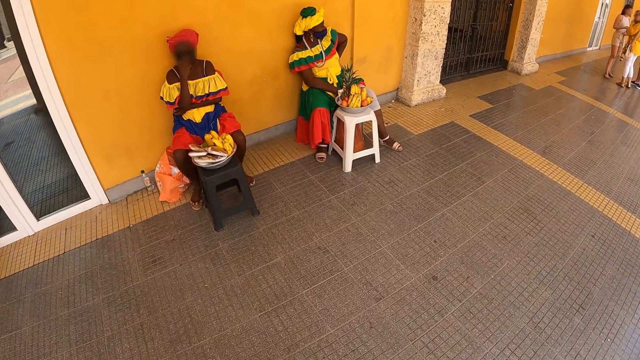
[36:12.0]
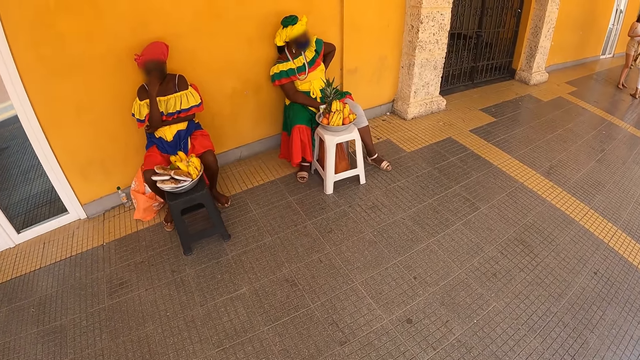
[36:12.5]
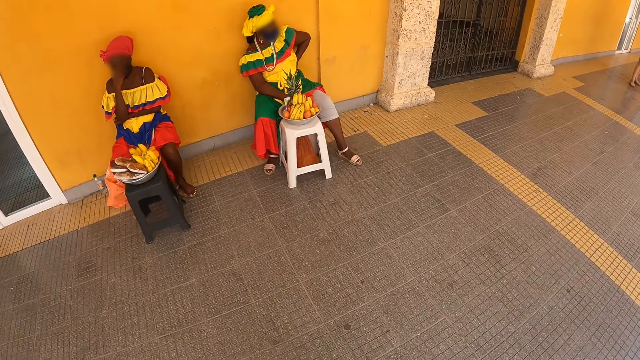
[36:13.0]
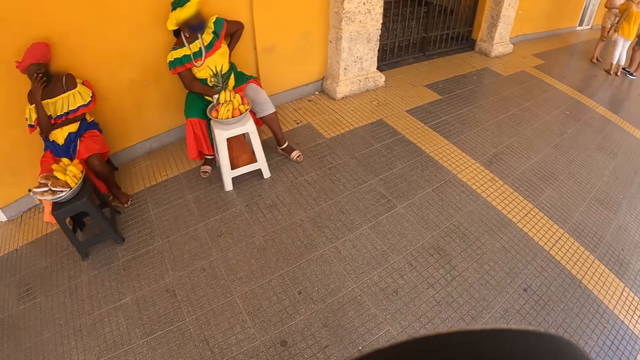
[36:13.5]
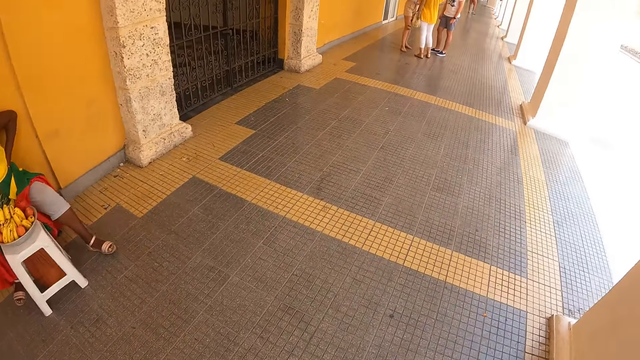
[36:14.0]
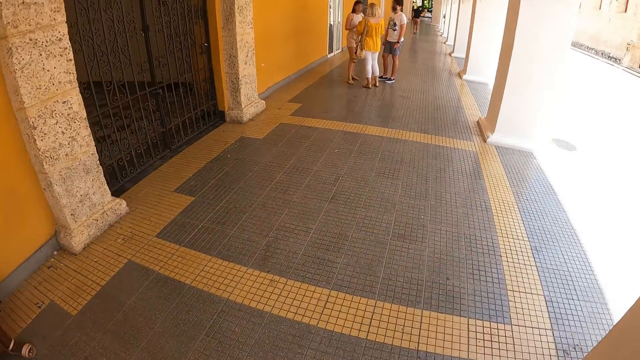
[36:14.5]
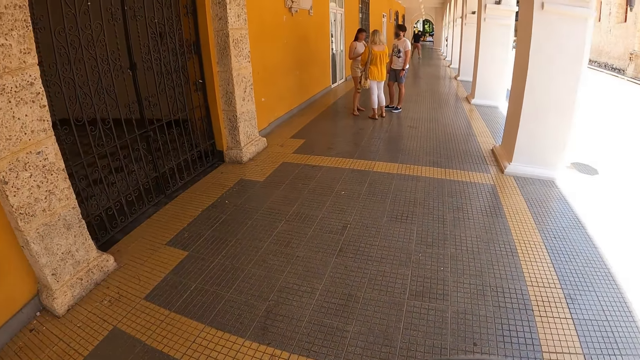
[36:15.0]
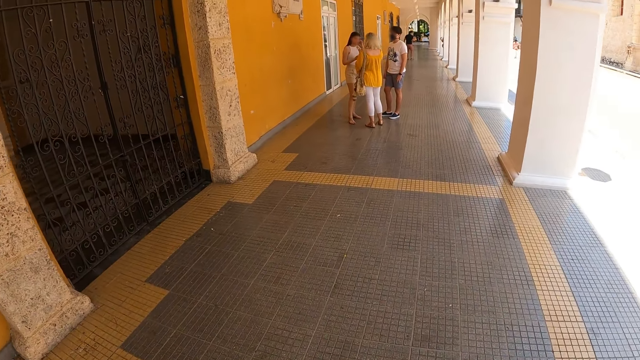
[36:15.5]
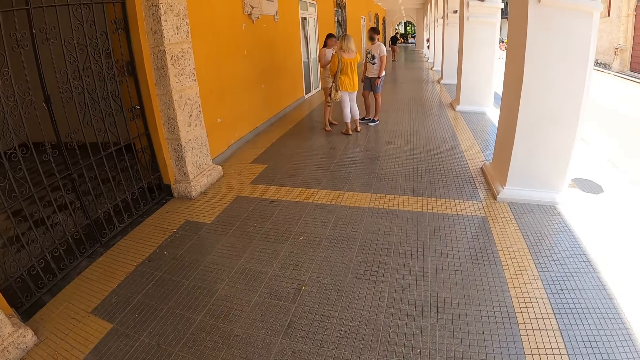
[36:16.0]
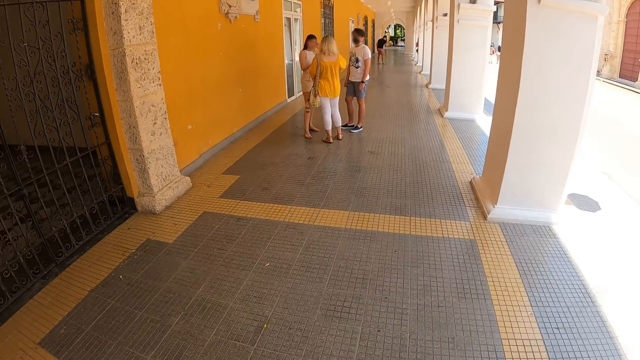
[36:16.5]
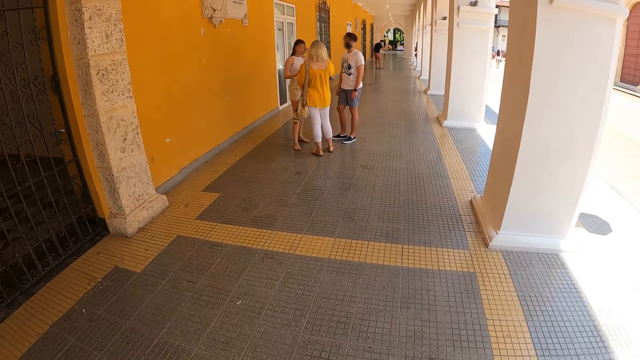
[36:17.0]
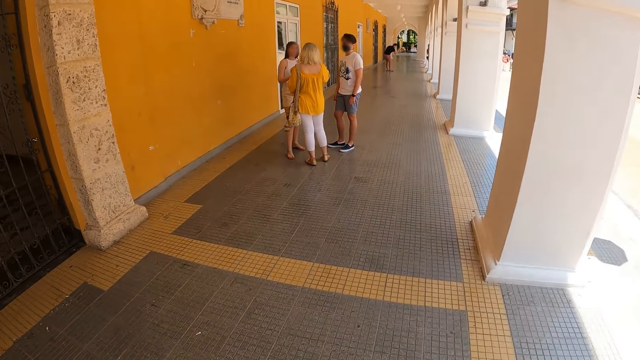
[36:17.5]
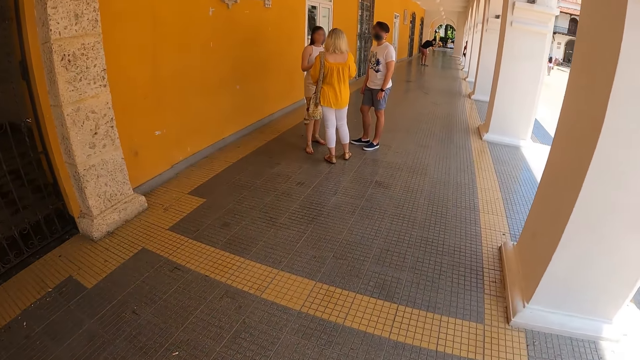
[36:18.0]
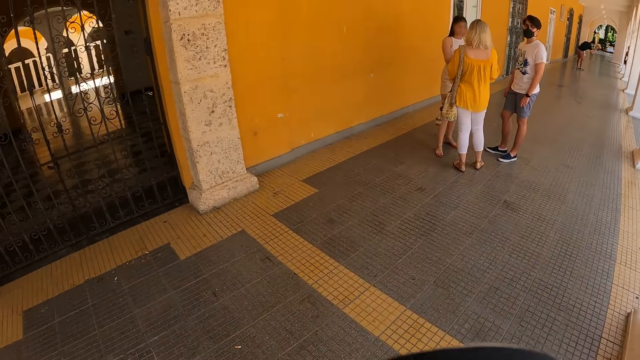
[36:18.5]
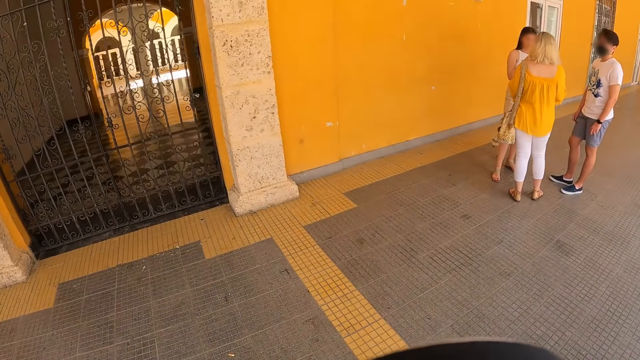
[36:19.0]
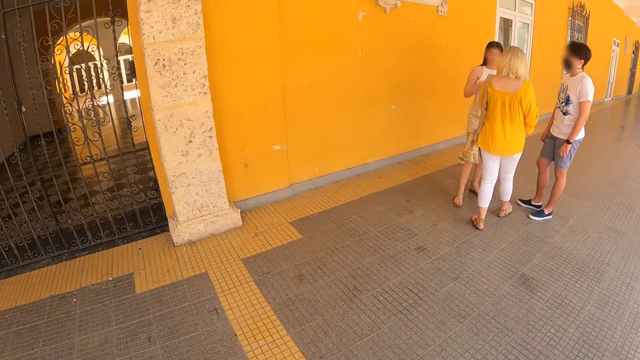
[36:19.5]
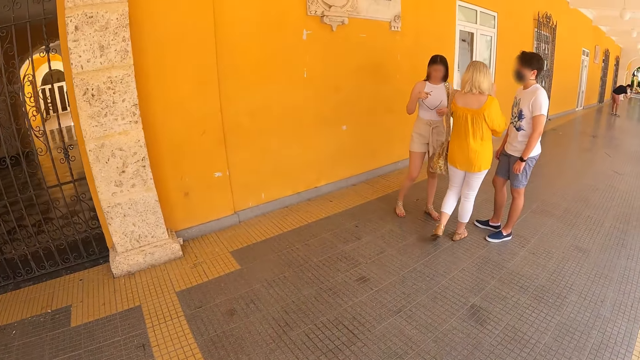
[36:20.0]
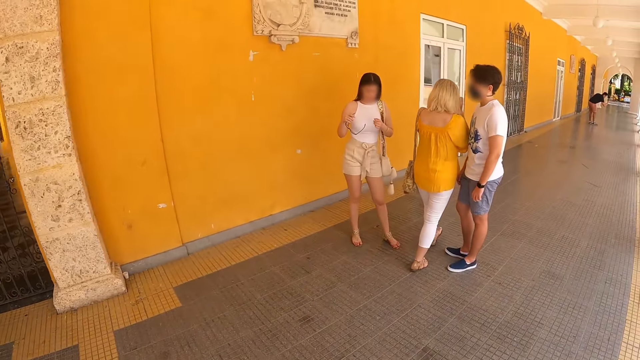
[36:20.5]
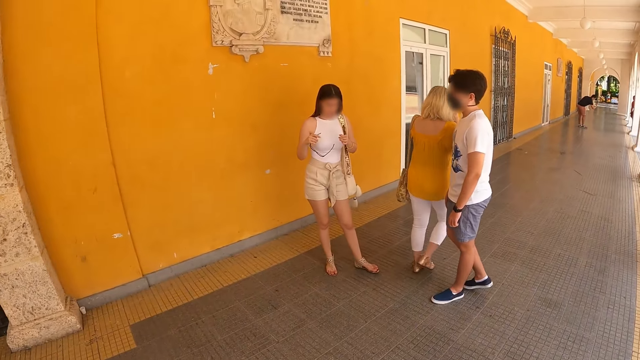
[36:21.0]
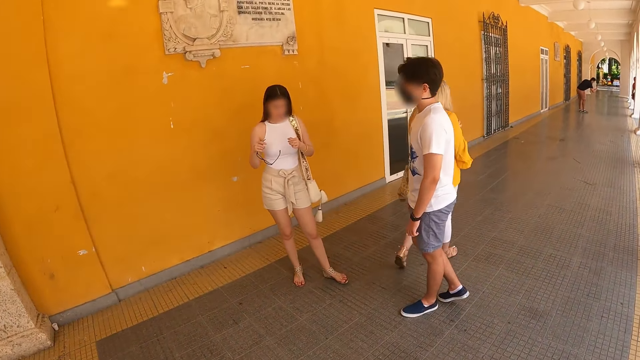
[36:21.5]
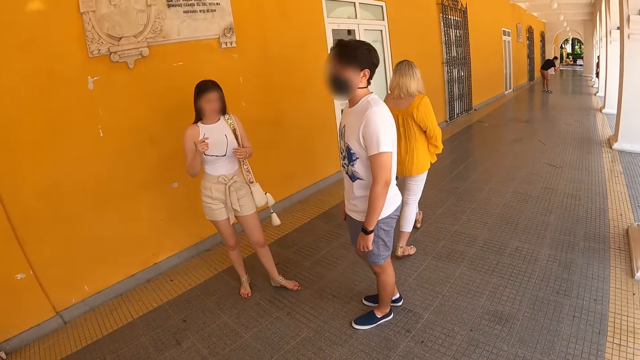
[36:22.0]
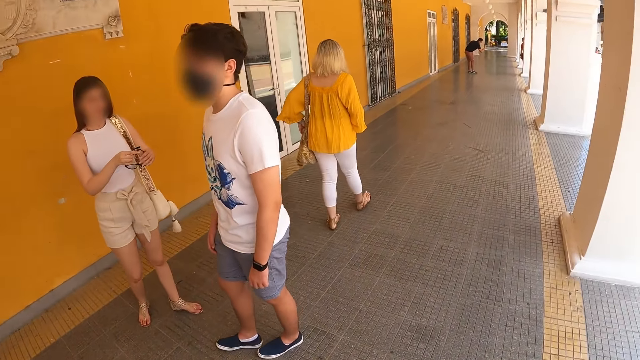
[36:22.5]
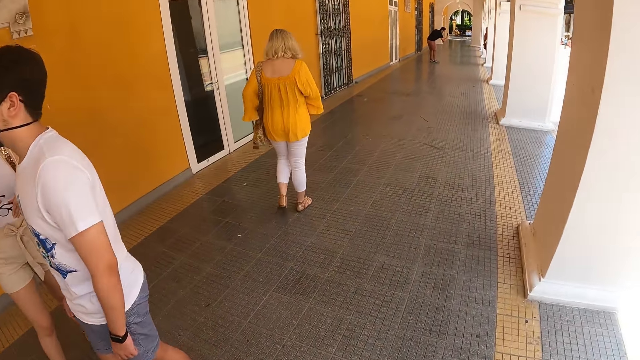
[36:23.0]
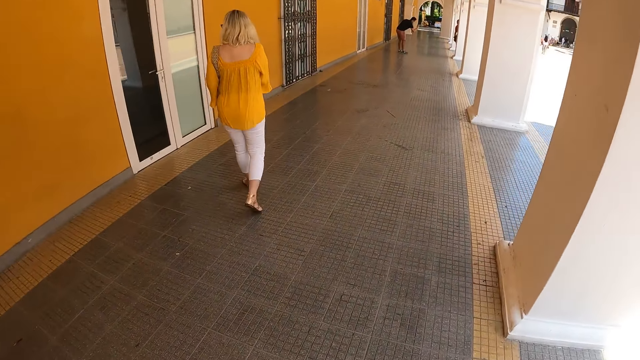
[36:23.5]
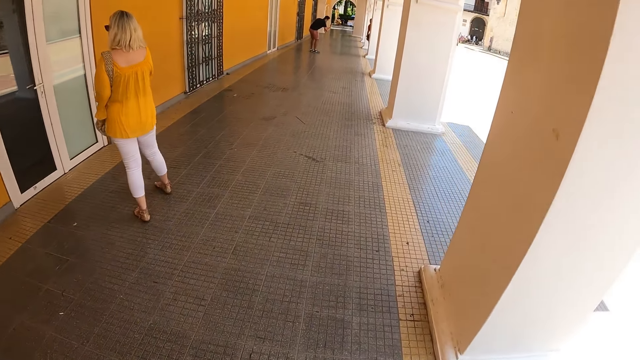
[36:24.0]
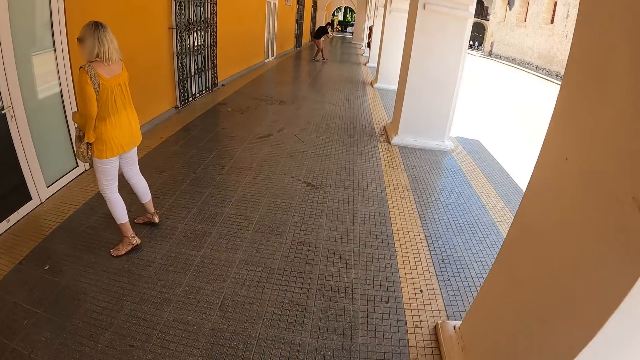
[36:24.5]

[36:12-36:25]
The camera wearer stares at the gate and walks around.

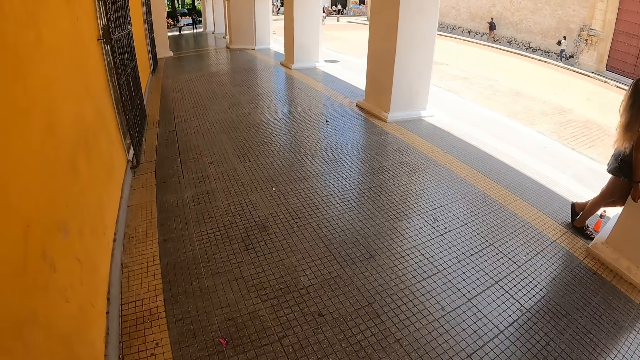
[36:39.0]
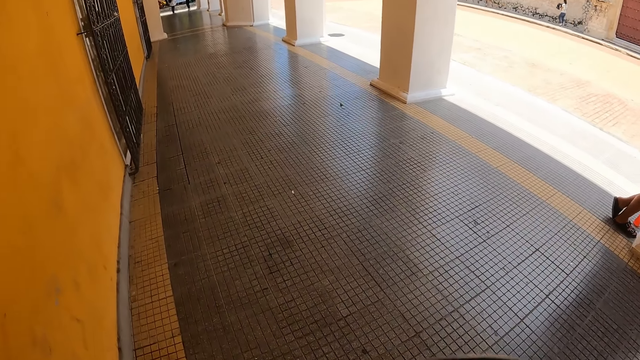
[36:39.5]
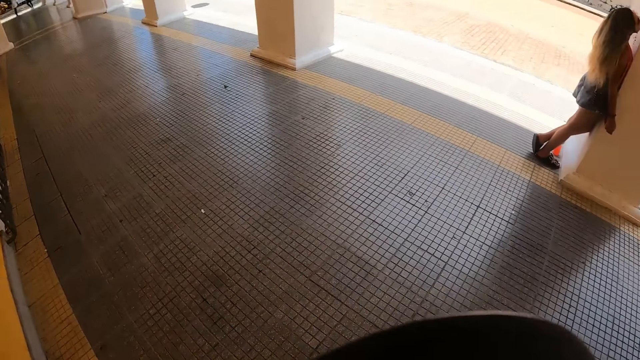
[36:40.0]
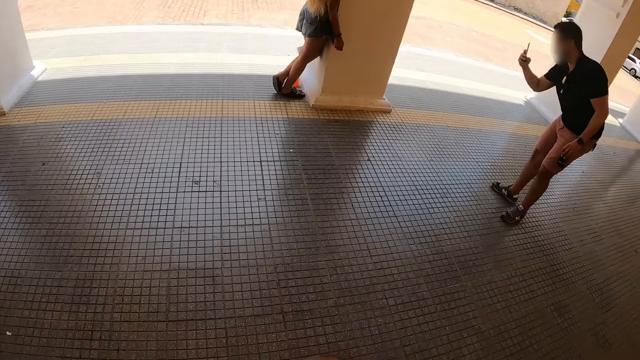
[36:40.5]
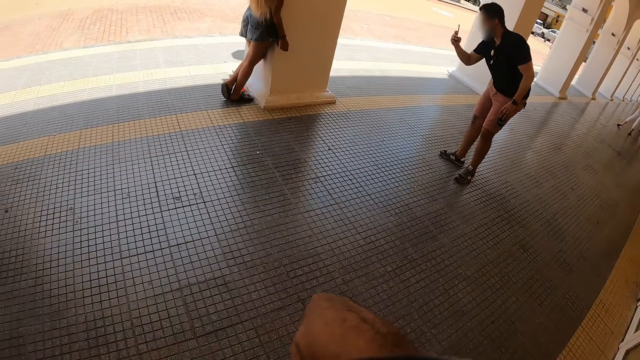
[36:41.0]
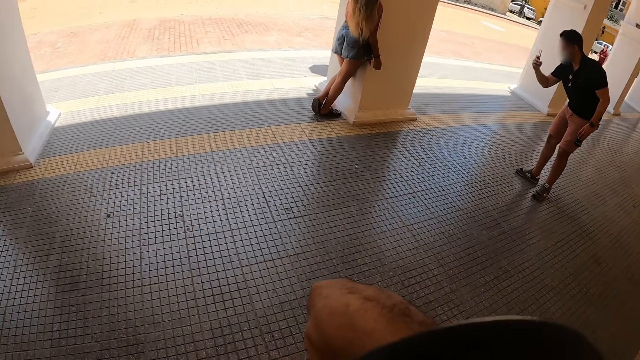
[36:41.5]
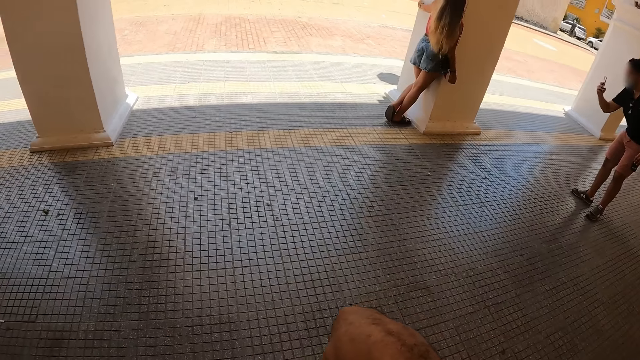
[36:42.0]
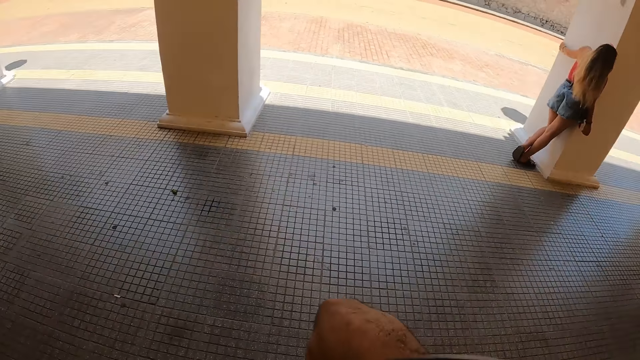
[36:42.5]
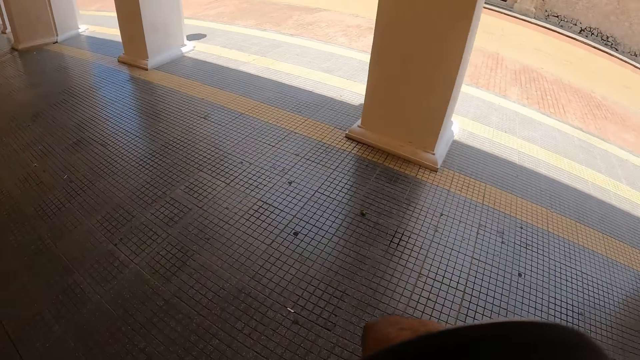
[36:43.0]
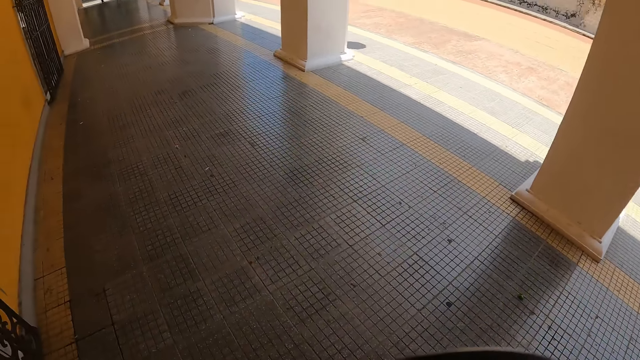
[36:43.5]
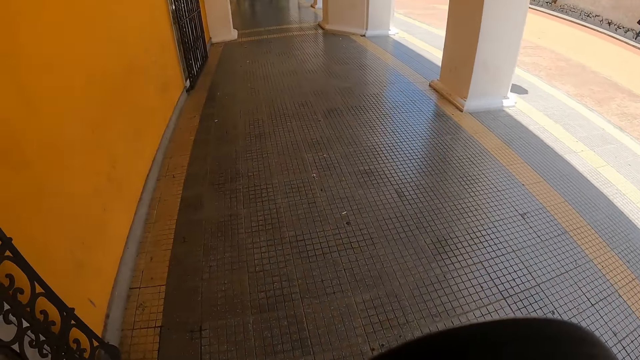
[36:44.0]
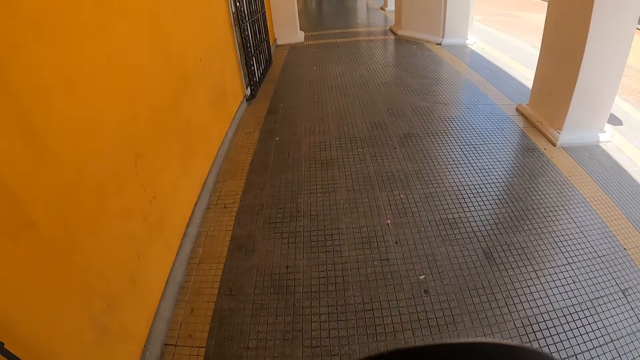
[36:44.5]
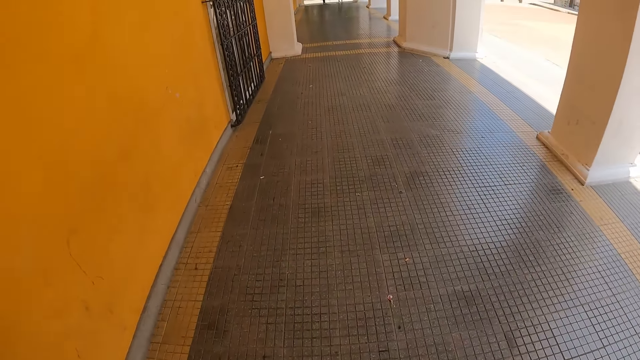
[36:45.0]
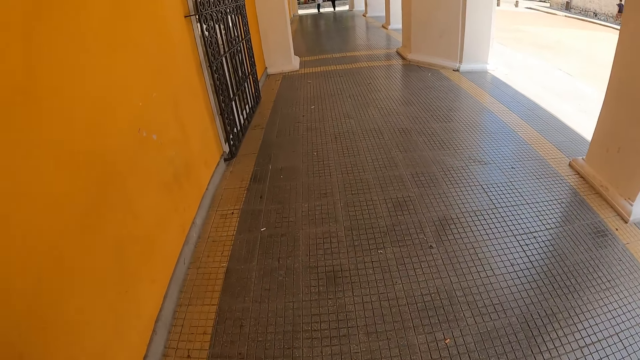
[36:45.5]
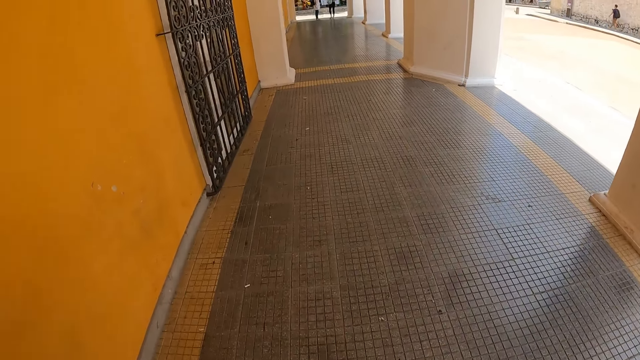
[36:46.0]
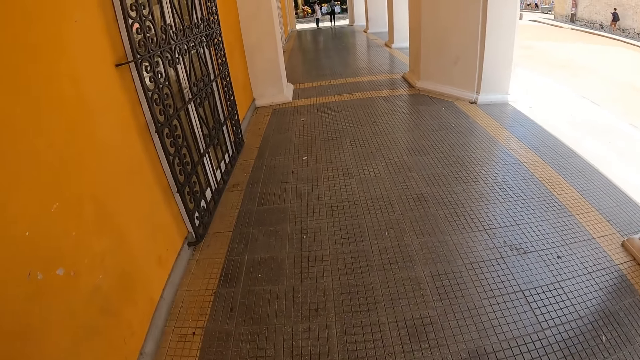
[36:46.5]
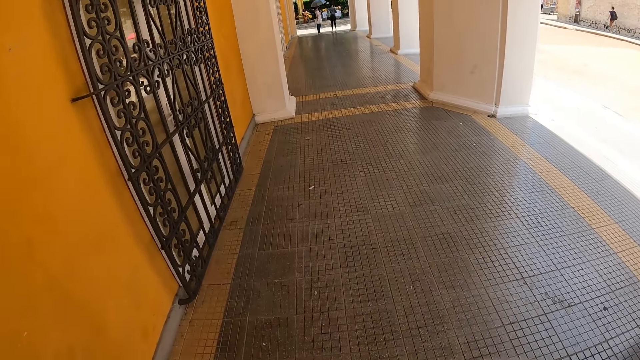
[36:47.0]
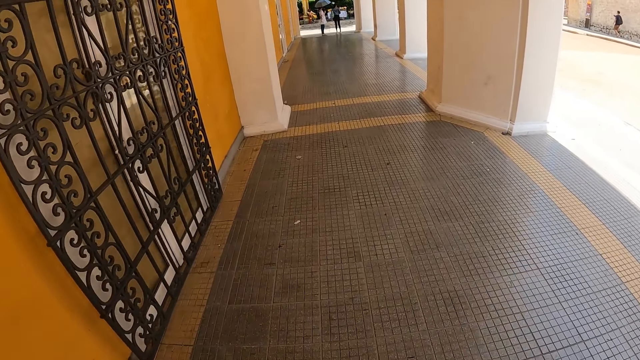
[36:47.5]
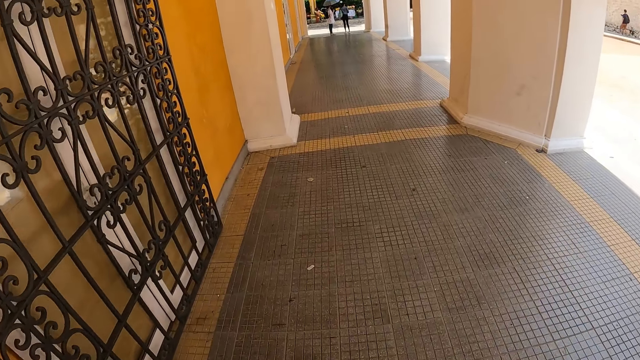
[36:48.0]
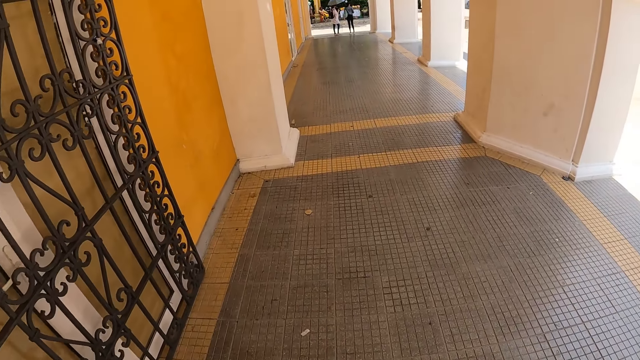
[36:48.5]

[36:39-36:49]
The camera wearer stares at a person and walks around.
